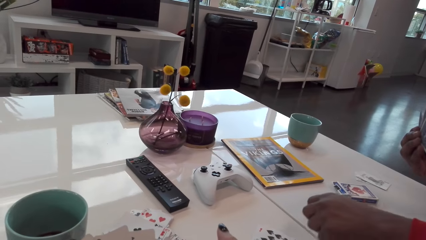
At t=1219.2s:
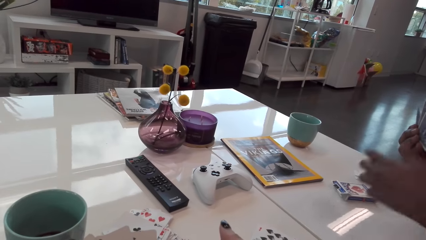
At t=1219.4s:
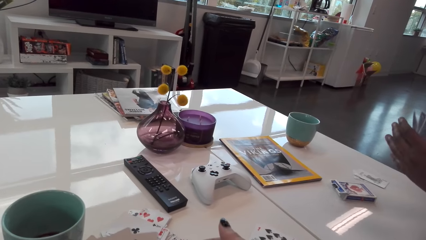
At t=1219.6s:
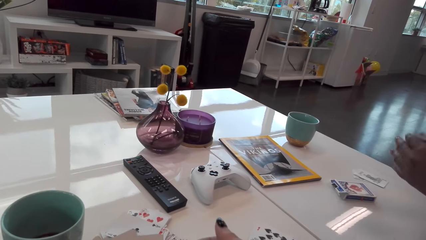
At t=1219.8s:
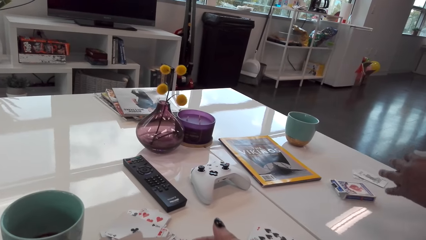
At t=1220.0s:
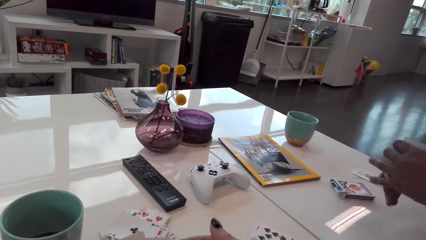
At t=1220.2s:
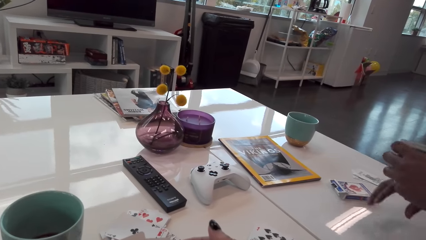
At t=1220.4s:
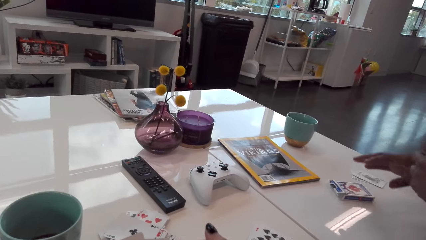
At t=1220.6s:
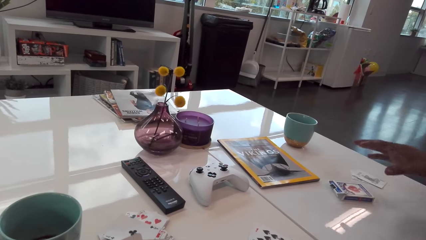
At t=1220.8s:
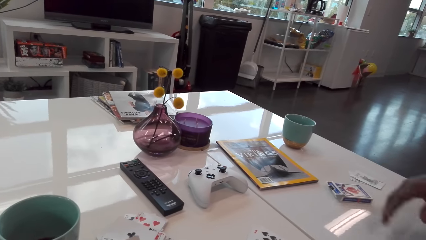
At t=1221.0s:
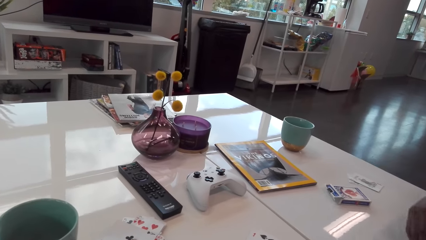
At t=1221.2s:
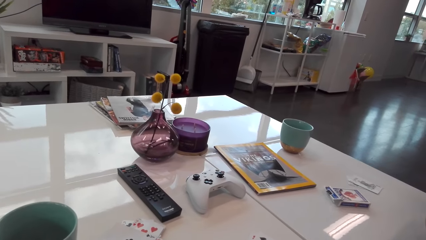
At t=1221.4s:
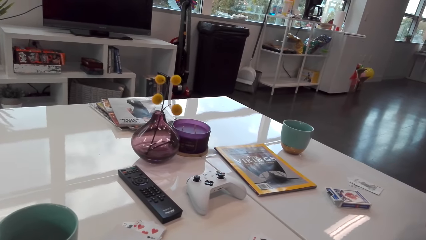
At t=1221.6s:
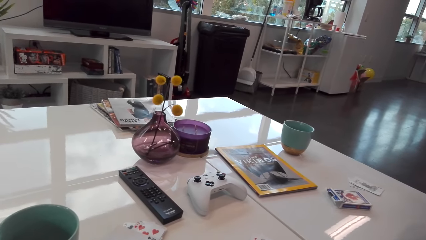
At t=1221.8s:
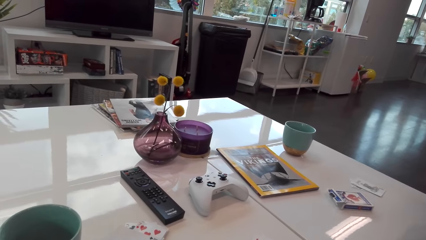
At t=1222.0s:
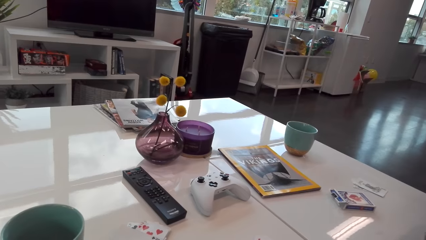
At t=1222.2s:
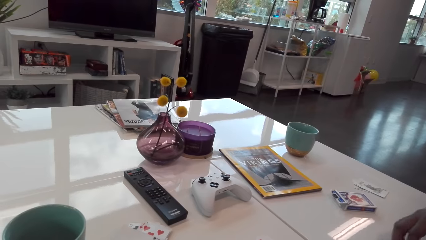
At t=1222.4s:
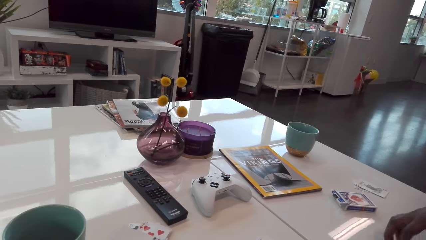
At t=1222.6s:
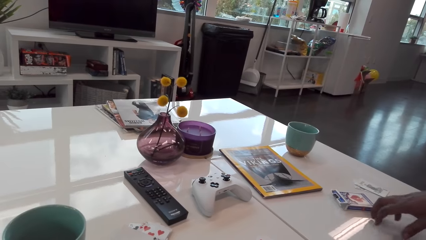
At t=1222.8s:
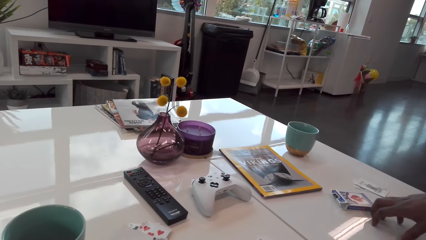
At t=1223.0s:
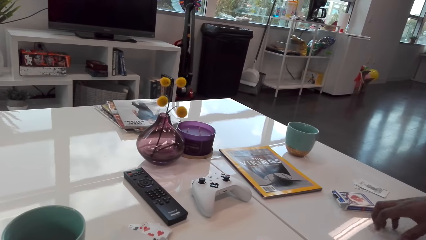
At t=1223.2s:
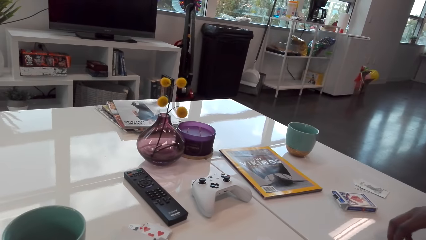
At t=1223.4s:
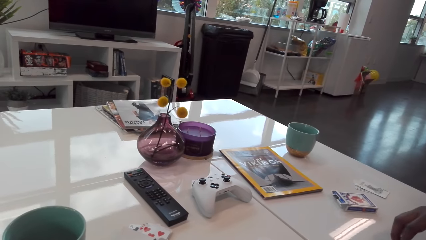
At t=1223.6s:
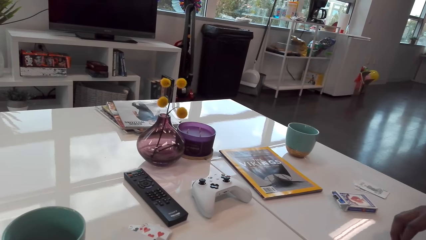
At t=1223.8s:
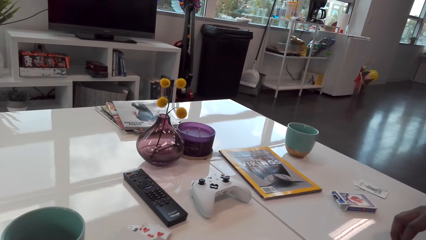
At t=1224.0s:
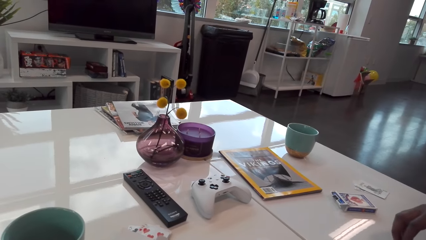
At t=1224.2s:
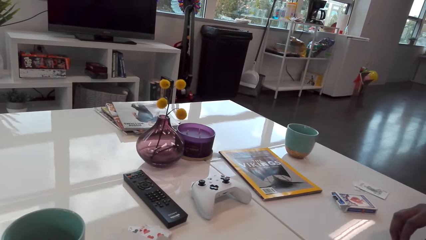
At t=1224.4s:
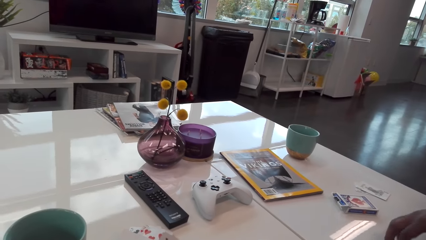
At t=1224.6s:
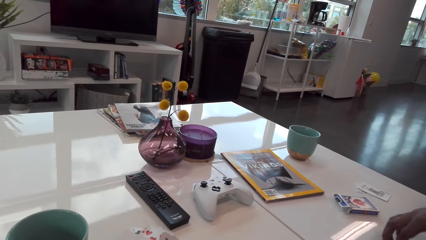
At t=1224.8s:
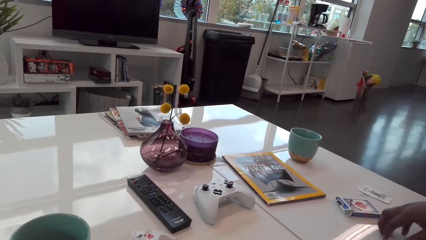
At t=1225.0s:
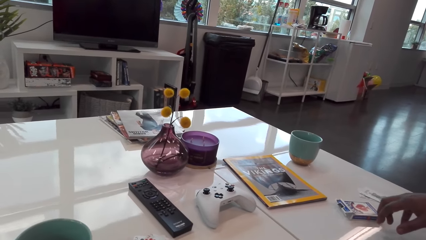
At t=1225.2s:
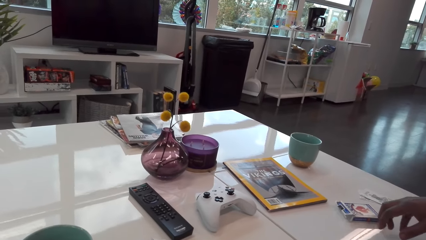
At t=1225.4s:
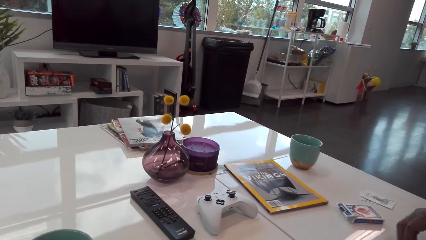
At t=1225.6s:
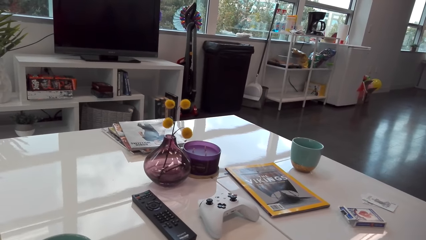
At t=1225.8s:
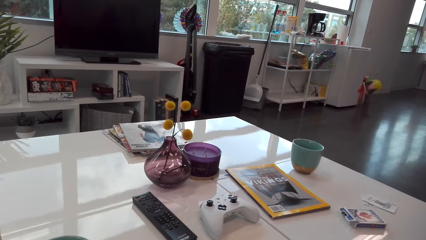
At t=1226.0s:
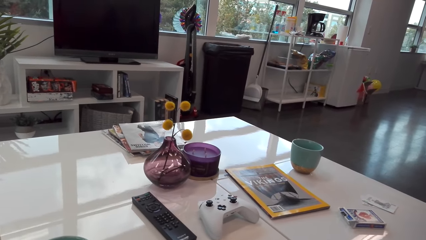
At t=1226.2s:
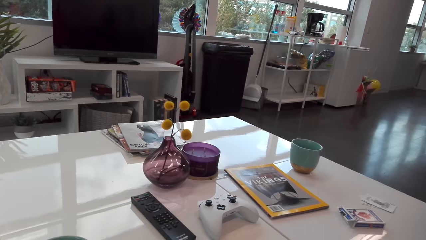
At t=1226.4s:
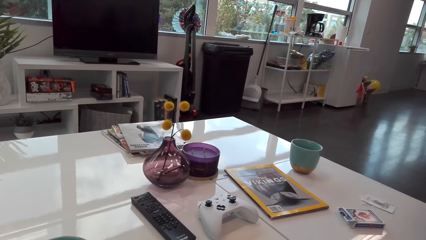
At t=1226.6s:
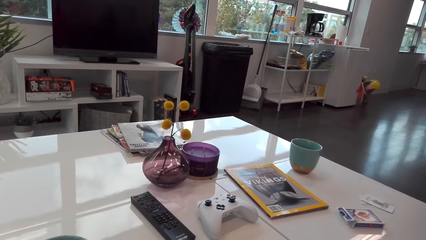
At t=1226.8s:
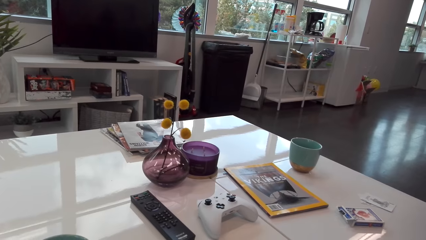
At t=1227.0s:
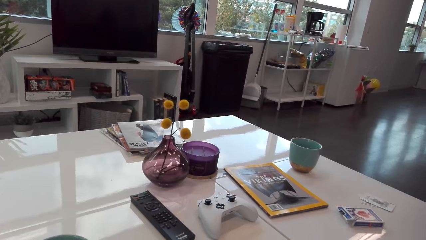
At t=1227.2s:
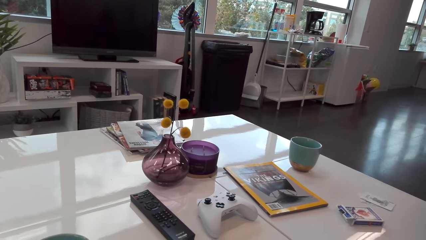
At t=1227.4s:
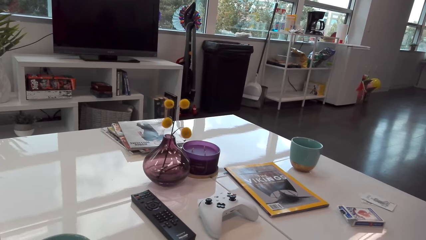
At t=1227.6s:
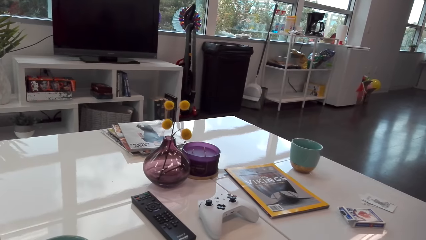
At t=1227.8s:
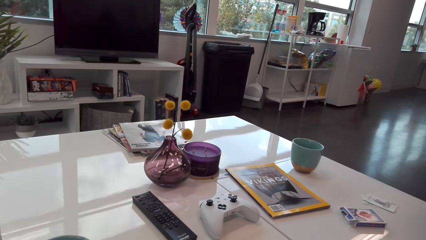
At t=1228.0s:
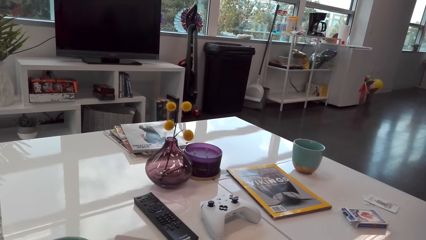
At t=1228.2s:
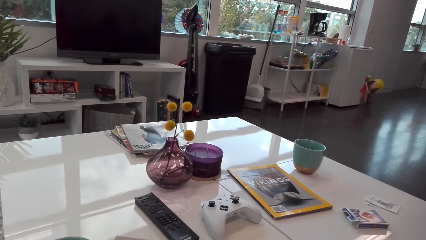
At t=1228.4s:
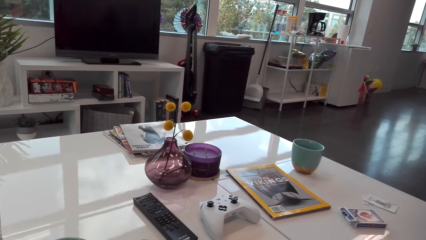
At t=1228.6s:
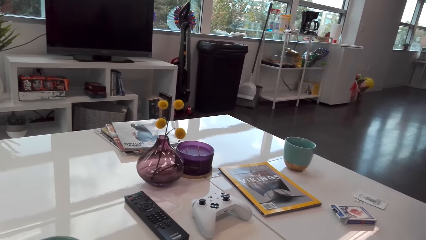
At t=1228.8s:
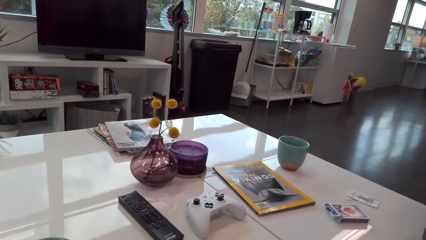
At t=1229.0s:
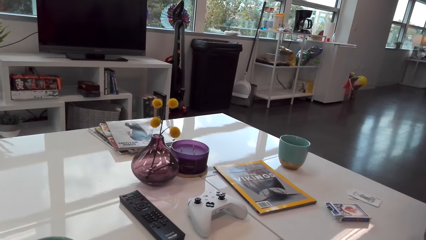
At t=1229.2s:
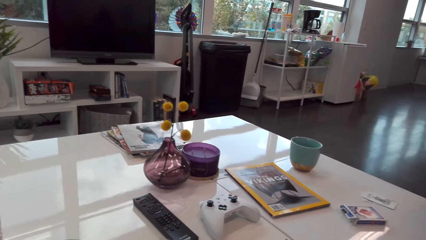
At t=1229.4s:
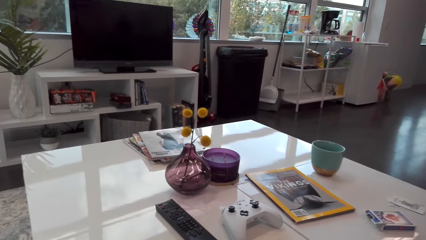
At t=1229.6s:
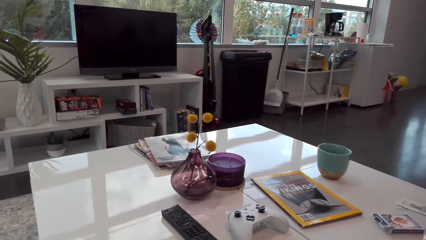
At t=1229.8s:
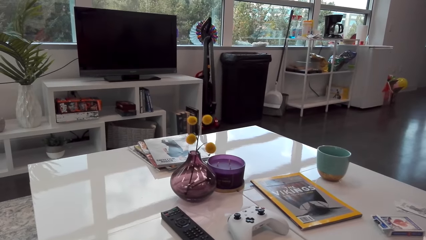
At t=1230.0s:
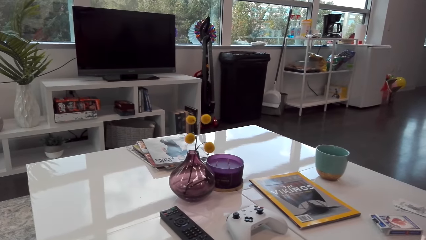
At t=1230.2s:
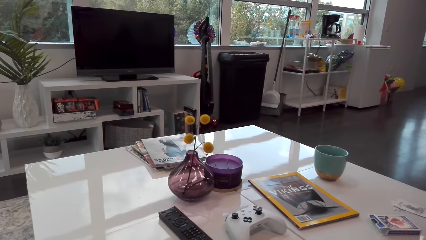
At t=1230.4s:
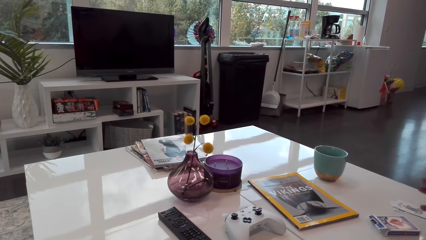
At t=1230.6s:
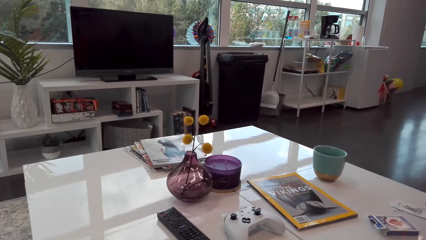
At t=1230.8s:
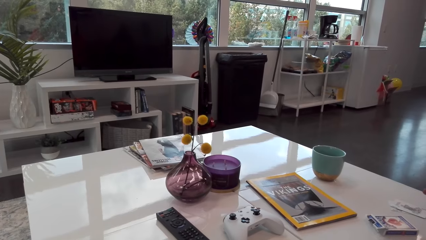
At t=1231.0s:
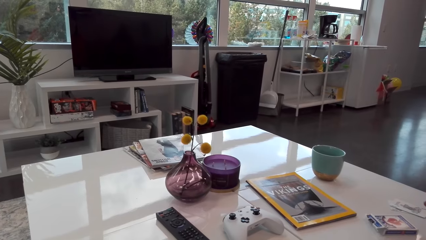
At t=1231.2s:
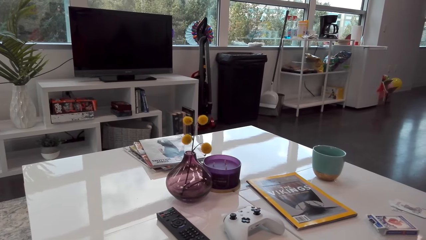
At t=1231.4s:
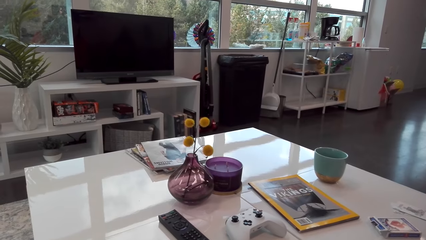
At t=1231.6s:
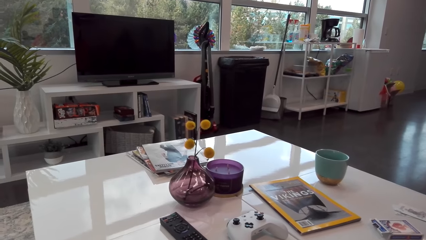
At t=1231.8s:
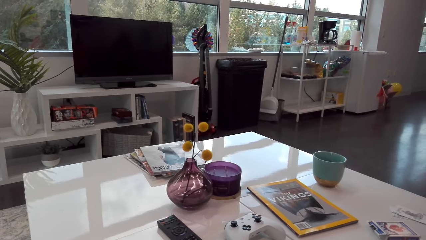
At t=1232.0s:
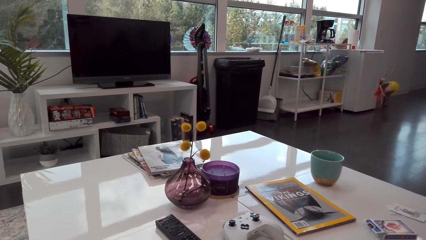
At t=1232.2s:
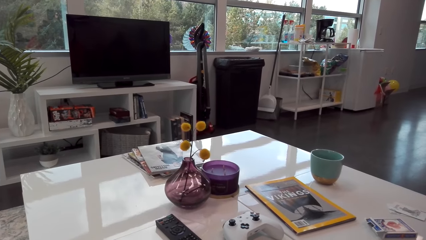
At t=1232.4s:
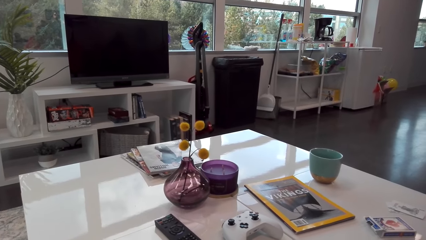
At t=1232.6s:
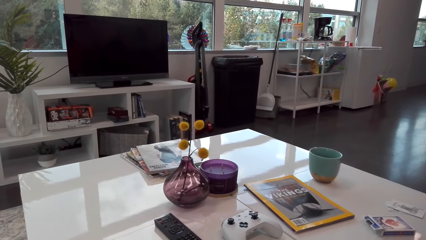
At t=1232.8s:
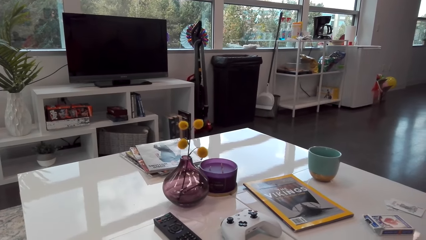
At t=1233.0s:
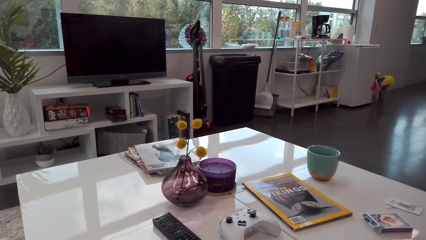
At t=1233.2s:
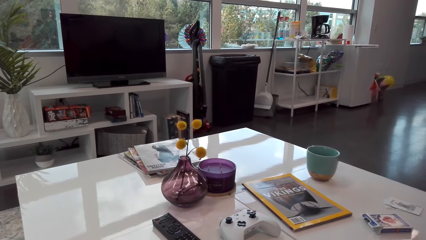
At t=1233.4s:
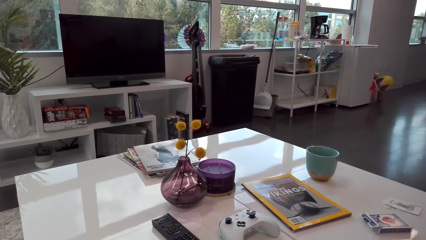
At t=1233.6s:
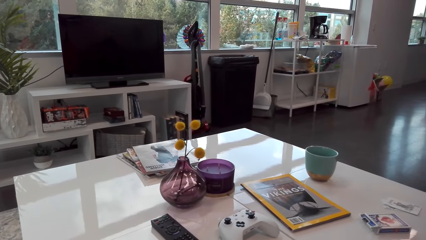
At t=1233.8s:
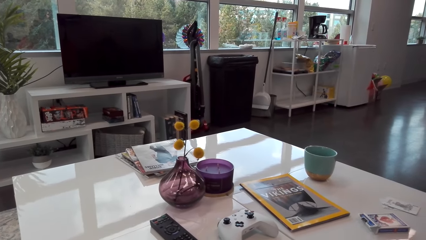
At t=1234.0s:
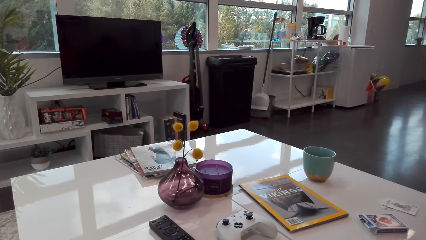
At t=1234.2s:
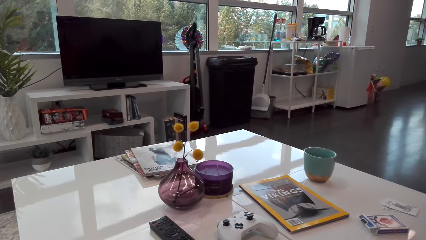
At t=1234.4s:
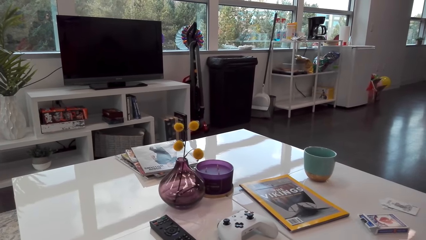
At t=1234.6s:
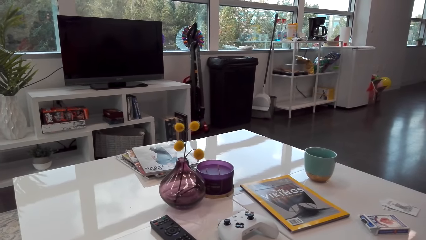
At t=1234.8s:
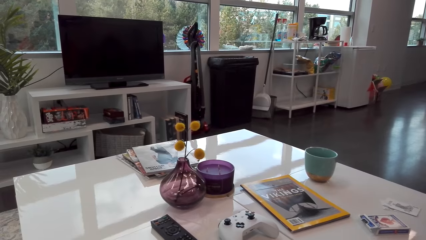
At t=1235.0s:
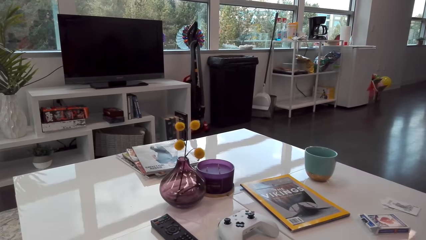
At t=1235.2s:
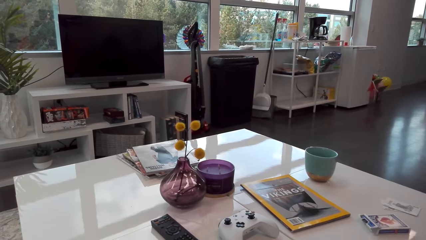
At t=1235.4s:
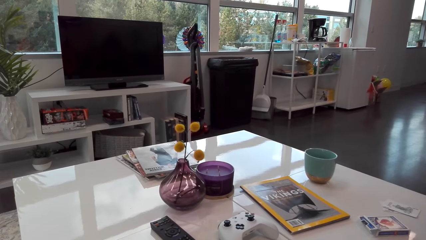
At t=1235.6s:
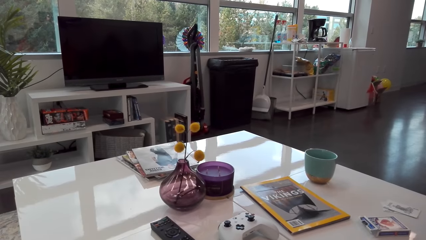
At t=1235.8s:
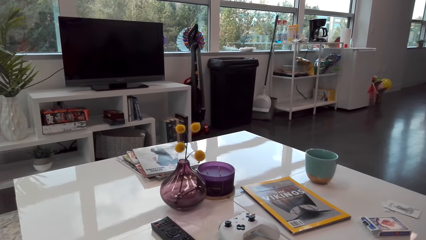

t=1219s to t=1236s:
A man moves his hands. The man talks to the camera wearer. The camera wearer talks to the man. The man talks to the camera wearer. The camera wearer talks to the man.
